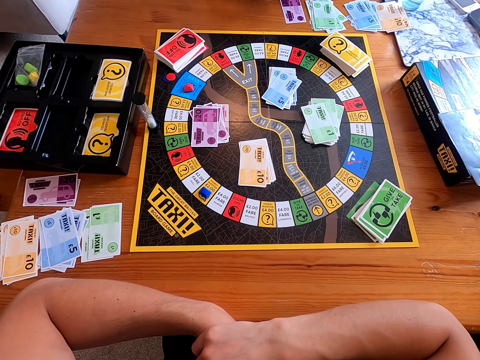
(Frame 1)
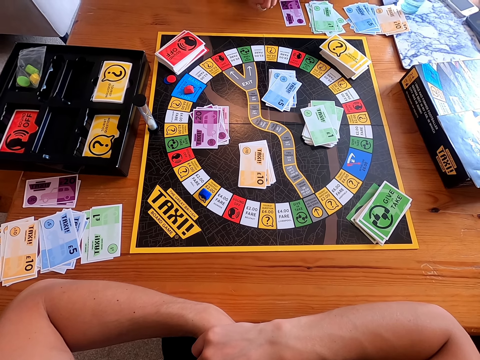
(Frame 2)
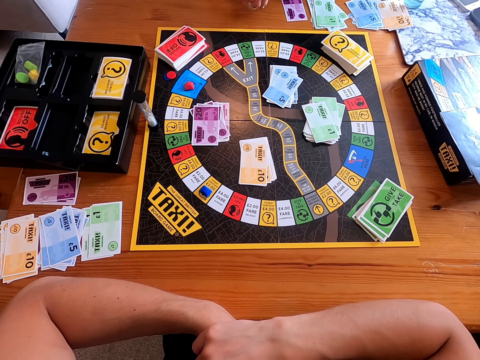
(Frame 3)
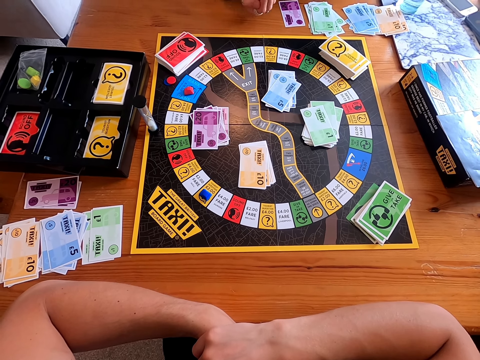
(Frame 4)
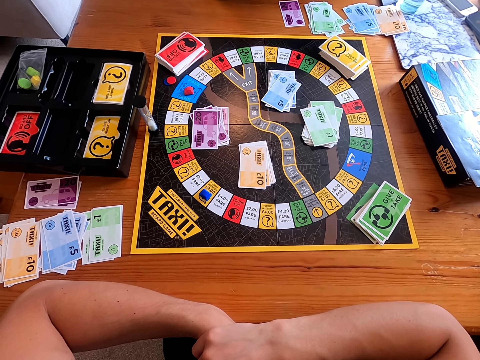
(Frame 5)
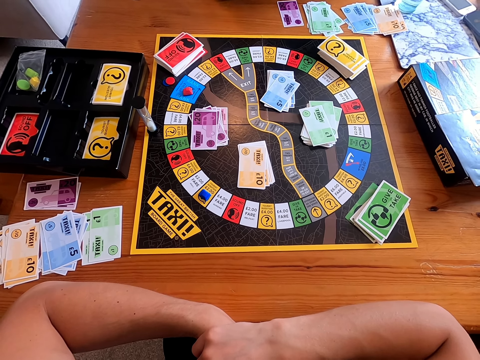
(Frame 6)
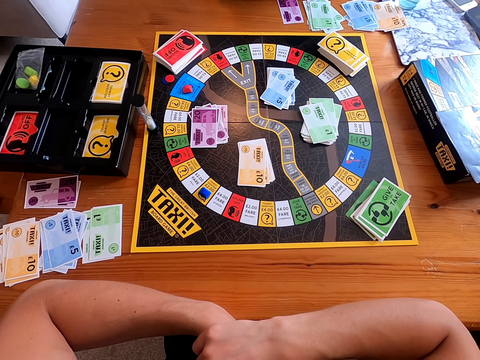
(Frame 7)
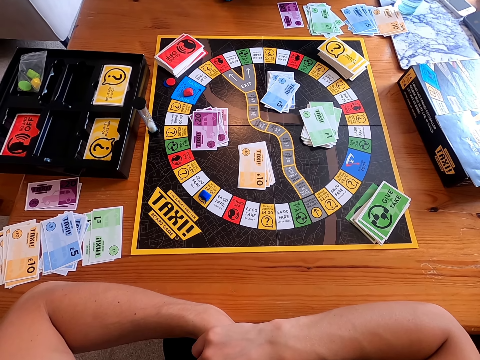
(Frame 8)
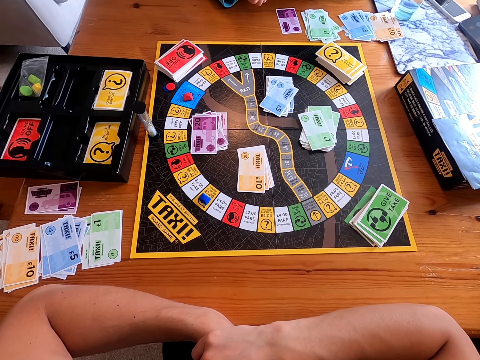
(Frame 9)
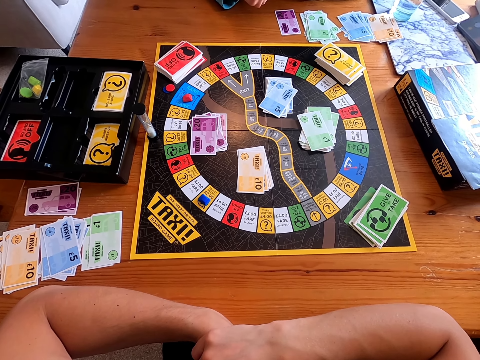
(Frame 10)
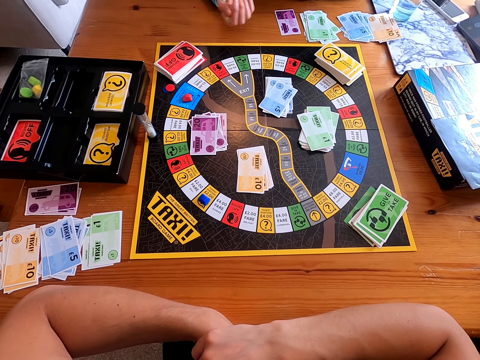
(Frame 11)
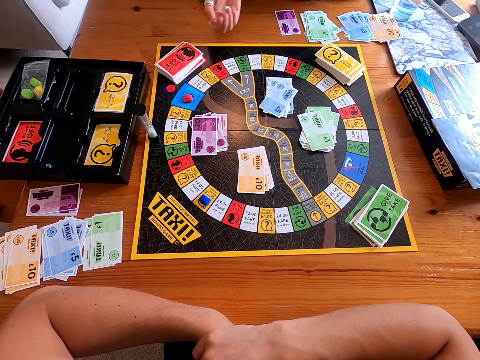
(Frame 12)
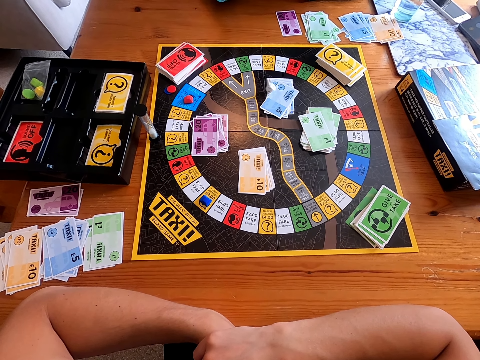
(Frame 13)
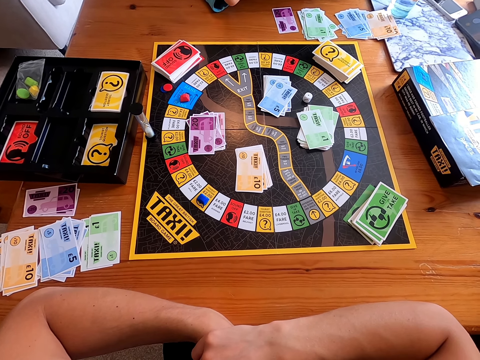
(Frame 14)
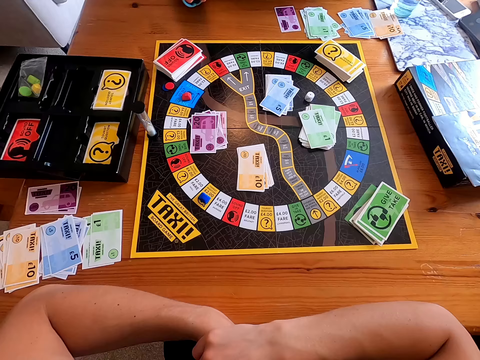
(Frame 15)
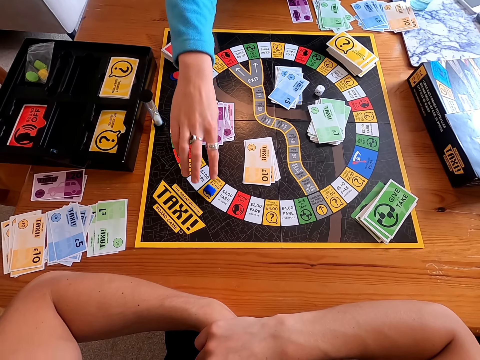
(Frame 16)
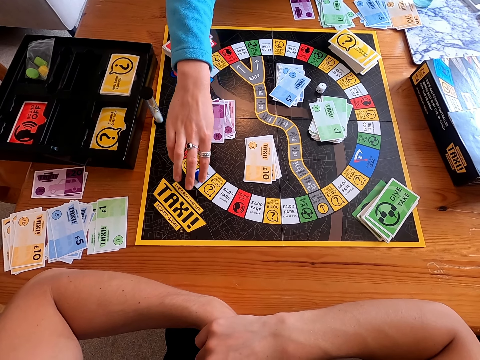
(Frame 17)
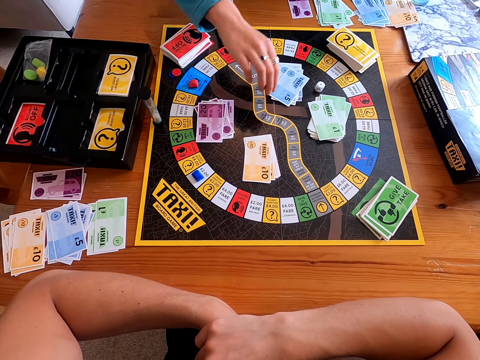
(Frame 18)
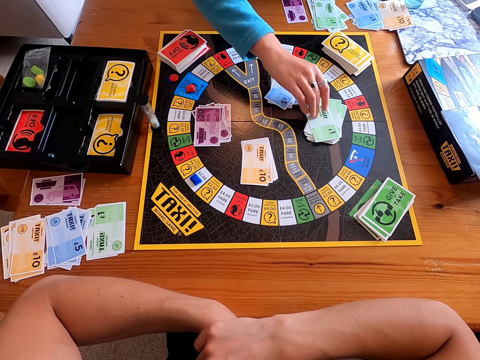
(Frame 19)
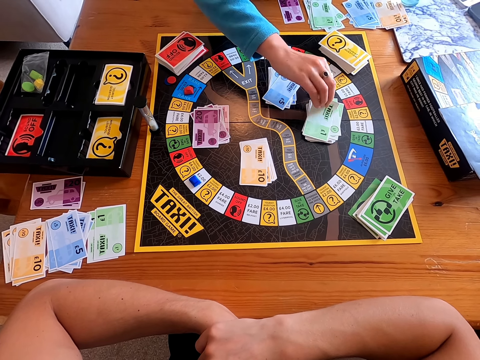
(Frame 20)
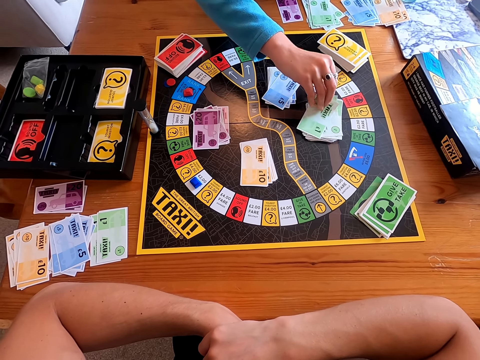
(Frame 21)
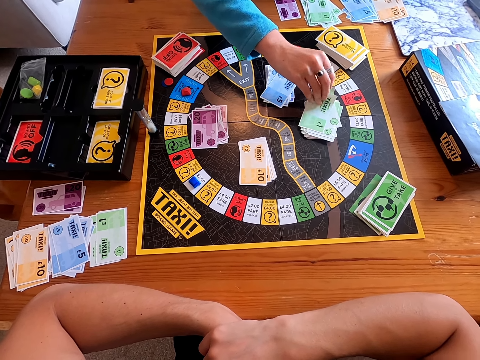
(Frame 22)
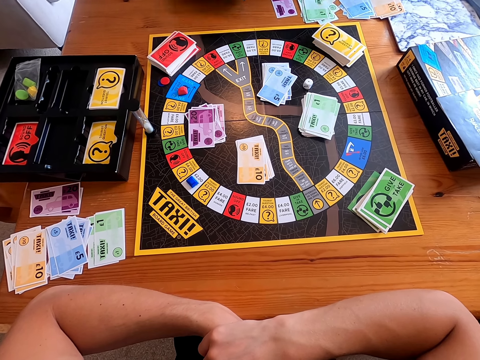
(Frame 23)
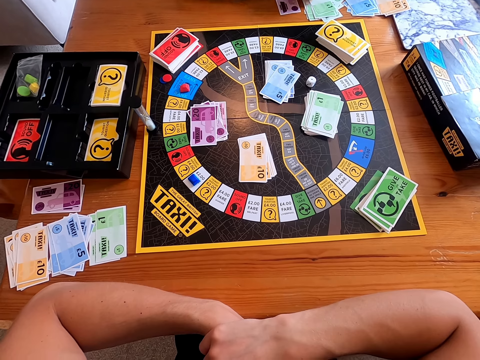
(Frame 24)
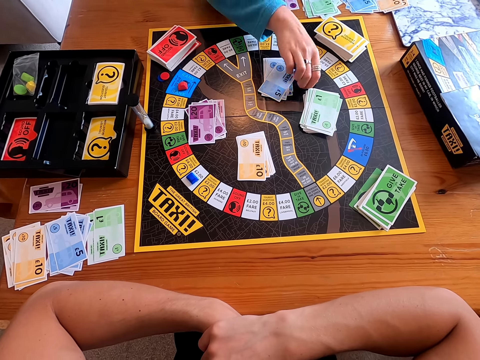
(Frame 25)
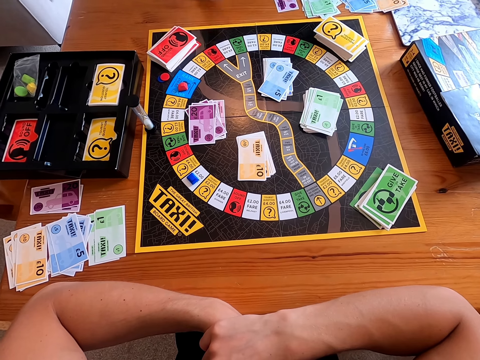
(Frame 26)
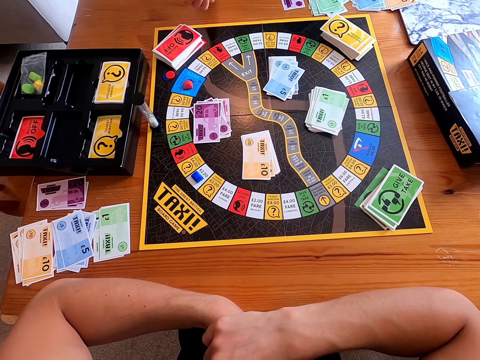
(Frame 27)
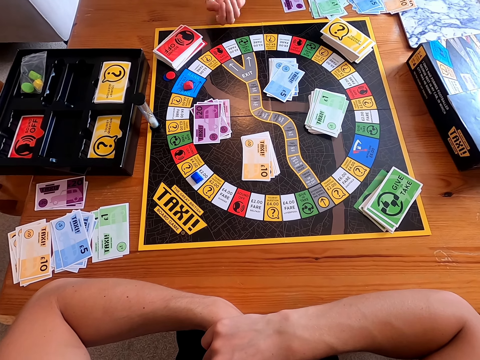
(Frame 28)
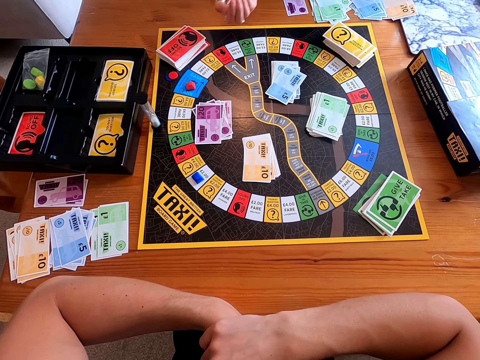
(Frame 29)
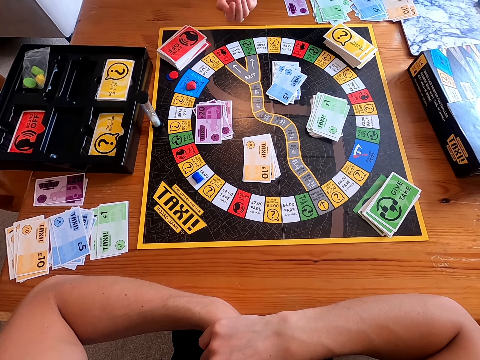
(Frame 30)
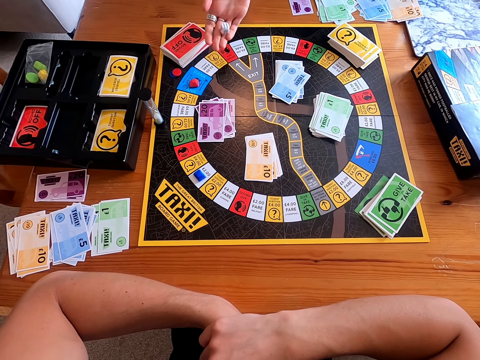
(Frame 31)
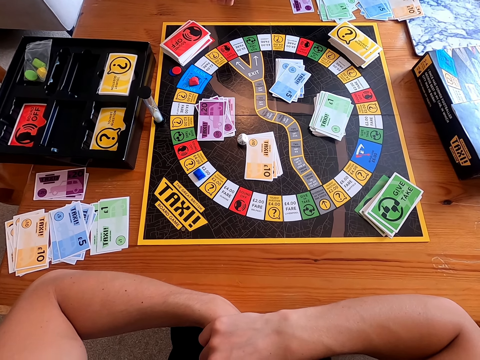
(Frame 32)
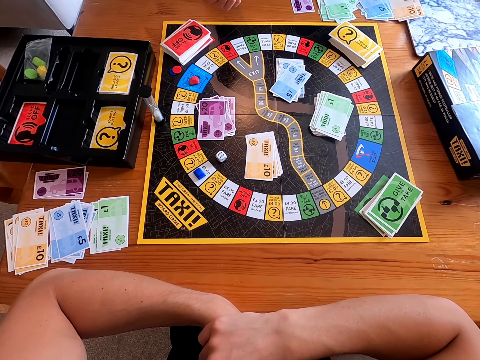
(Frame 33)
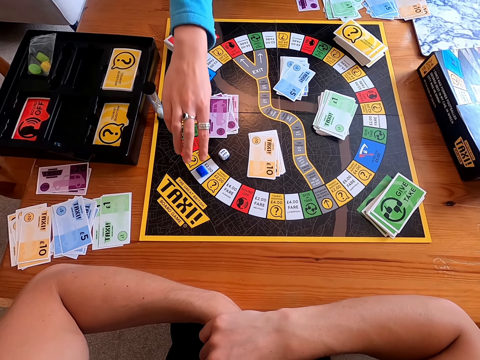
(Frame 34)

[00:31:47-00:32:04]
A woman tosses the dice on the board. The woman moves a piece forward on the board, picks cards from the board, places the cards on the table, picks a dice from the board, rolls the dice, and tosses the dice on the board.

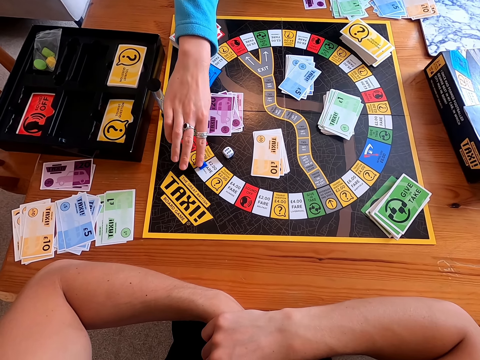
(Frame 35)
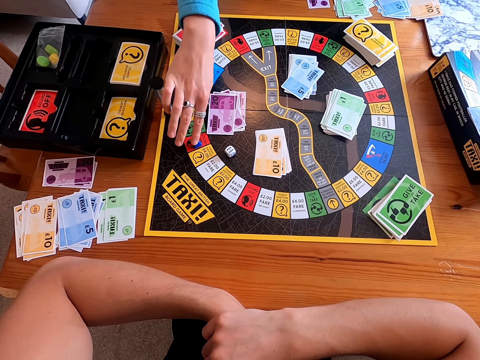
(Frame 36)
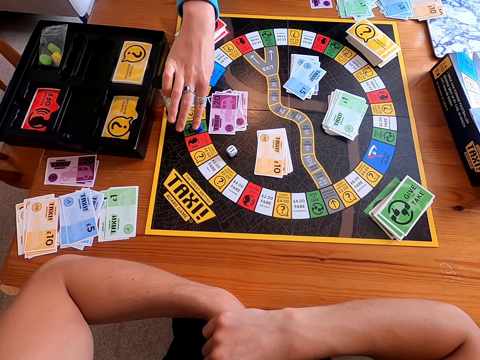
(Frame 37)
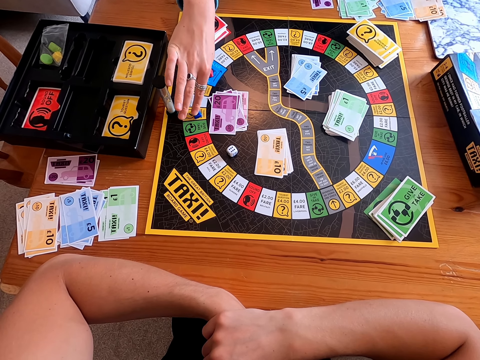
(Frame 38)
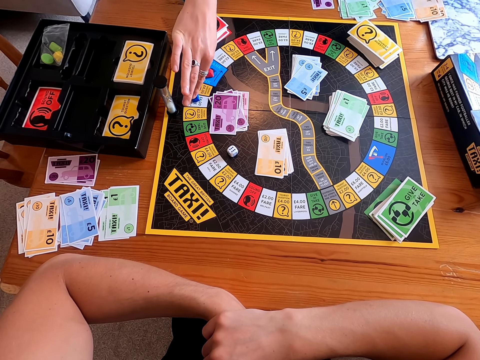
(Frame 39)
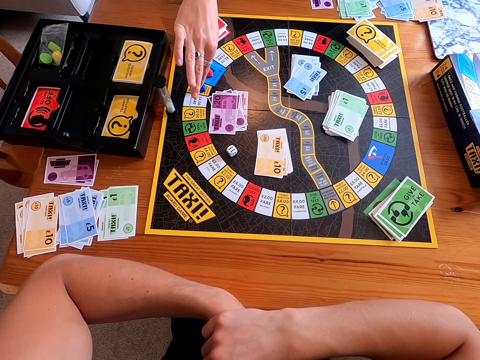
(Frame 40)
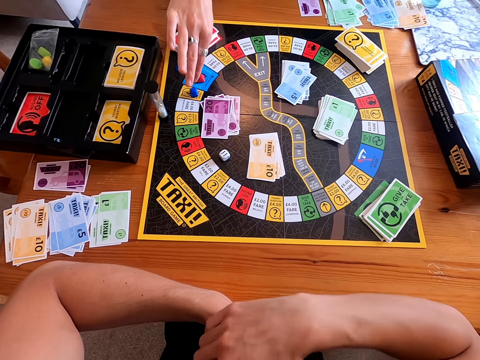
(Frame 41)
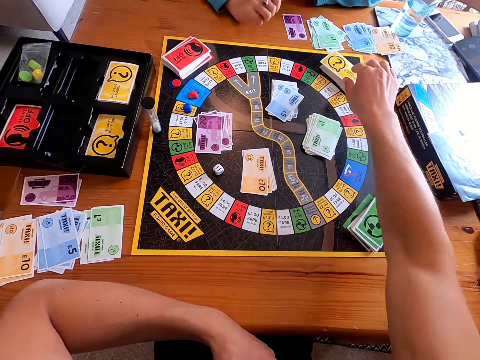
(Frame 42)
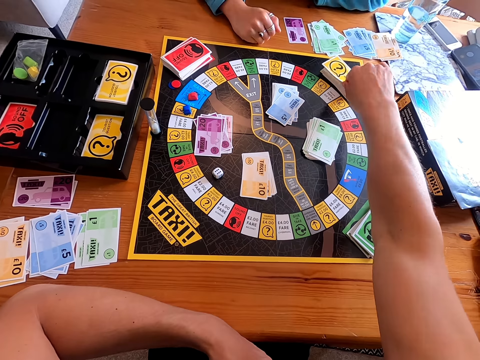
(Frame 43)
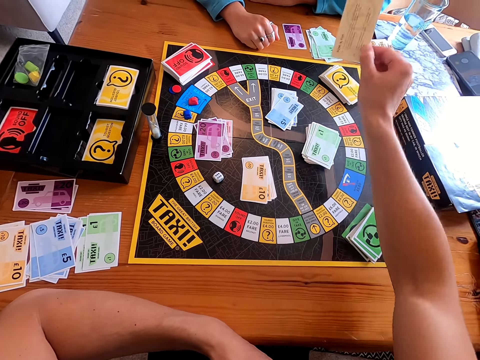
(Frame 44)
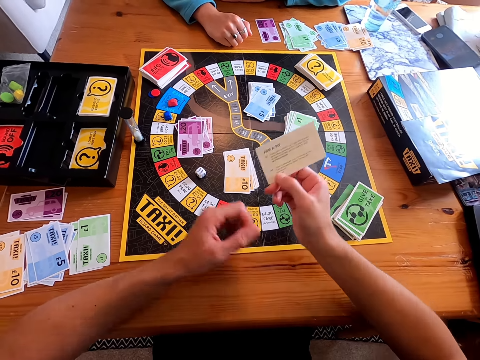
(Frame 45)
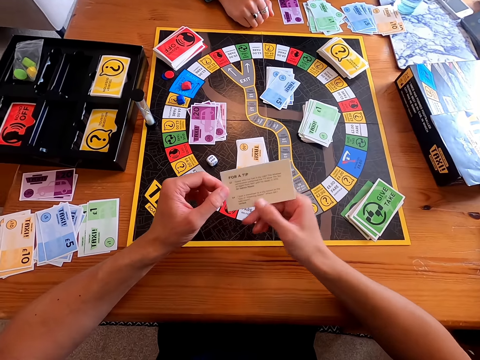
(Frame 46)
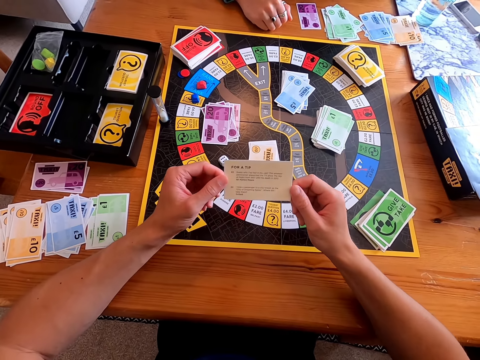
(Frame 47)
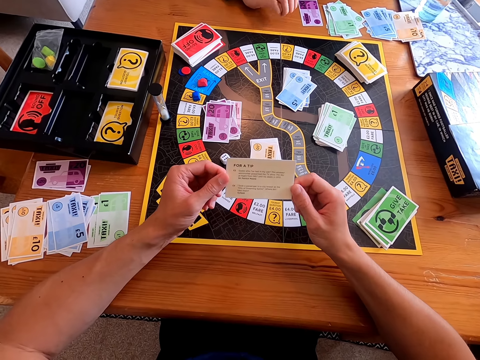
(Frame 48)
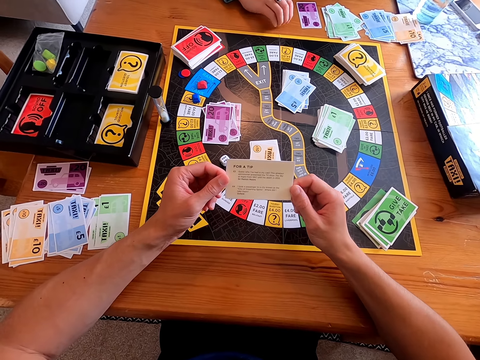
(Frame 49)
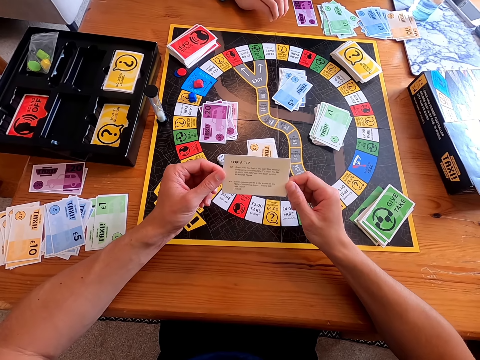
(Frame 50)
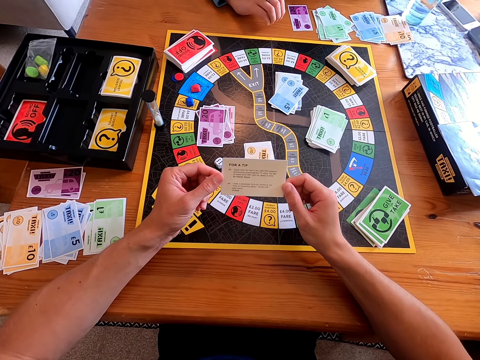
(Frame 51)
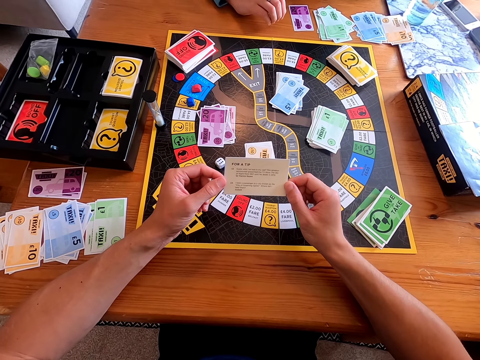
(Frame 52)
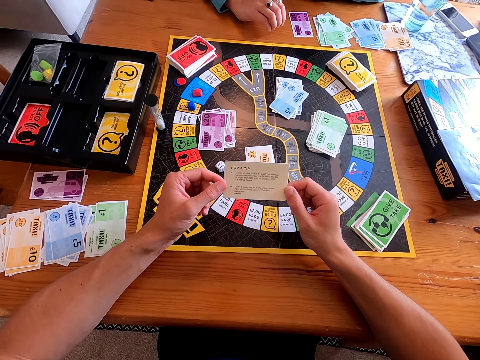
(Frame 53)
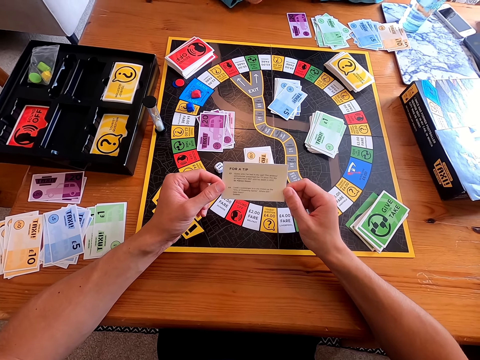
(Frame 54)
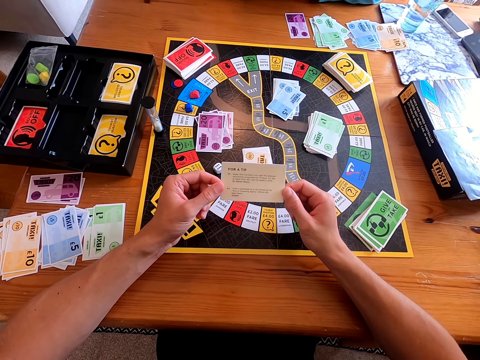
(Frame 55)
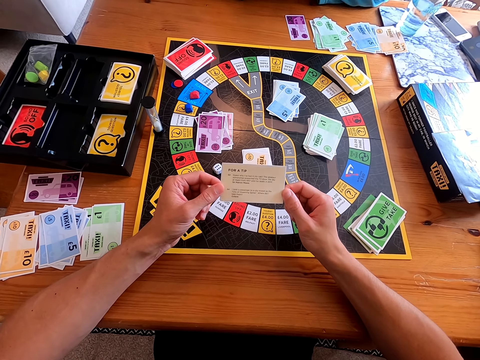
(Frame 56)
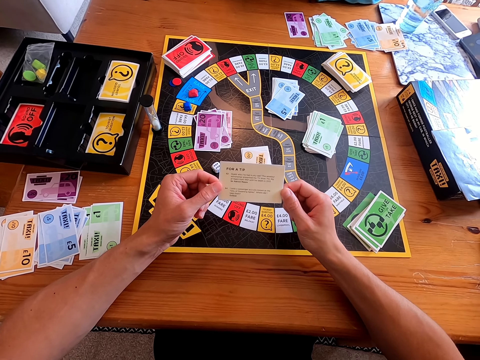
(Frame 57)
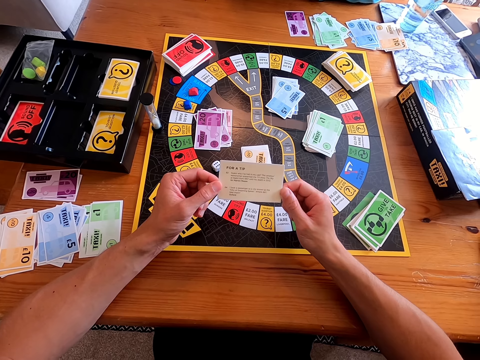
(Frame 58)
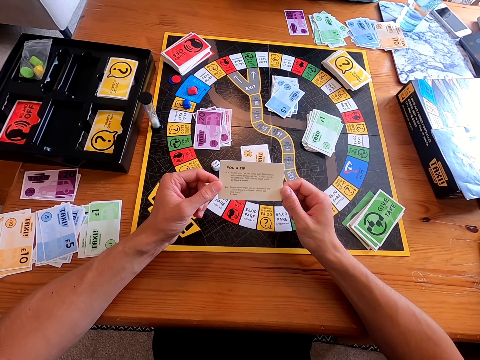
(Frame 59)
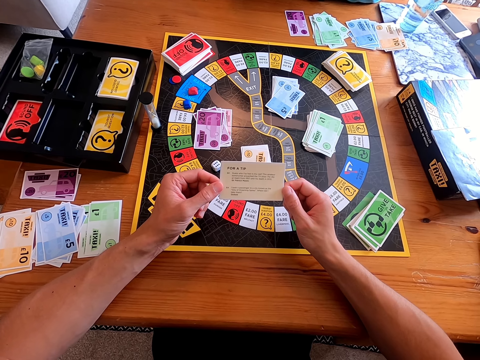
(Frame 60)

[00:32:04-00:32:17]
A woman moves a piece forward on the board. The camera wearer picks a card from the board. They read the card.
